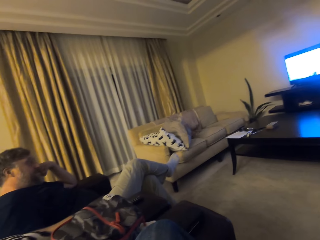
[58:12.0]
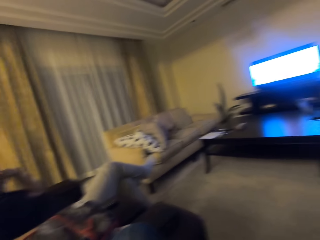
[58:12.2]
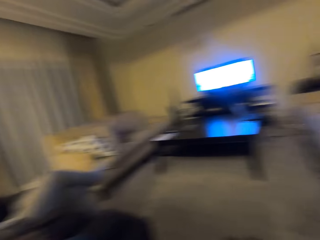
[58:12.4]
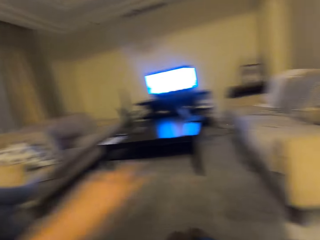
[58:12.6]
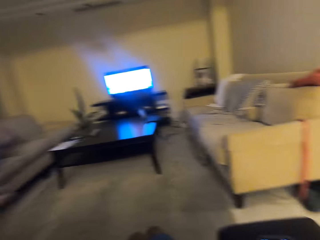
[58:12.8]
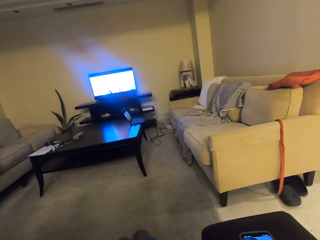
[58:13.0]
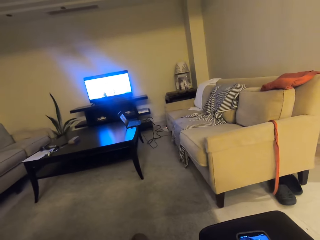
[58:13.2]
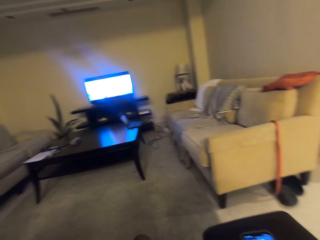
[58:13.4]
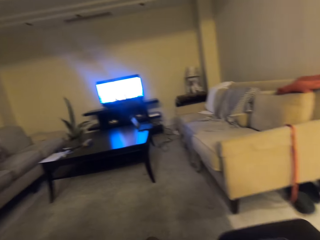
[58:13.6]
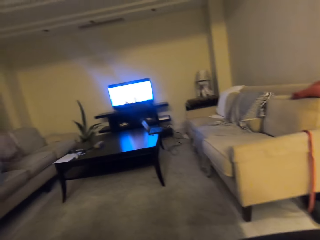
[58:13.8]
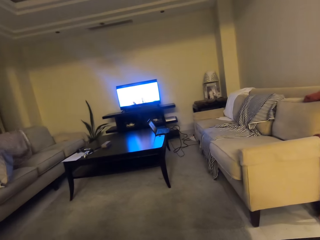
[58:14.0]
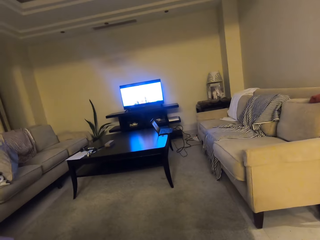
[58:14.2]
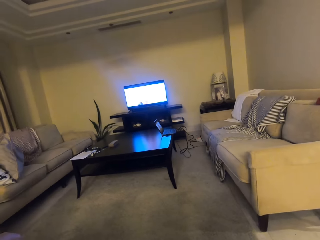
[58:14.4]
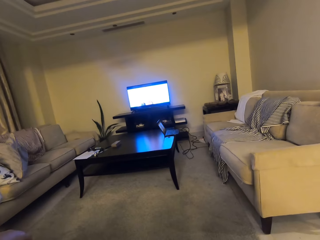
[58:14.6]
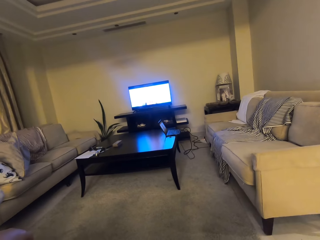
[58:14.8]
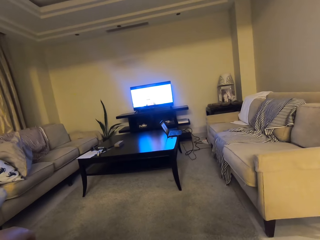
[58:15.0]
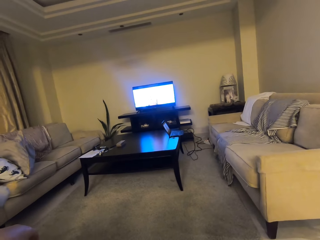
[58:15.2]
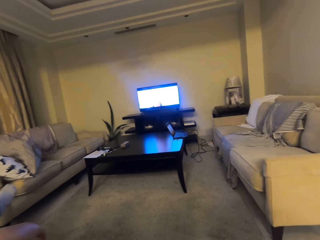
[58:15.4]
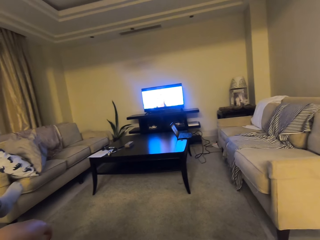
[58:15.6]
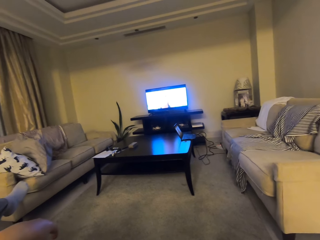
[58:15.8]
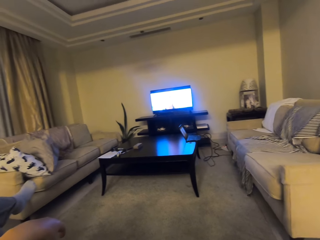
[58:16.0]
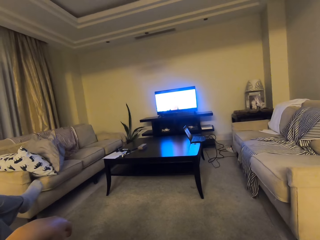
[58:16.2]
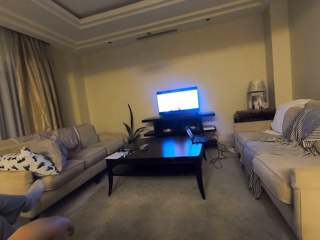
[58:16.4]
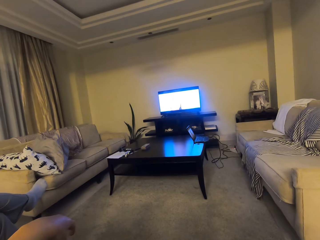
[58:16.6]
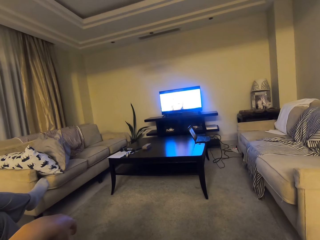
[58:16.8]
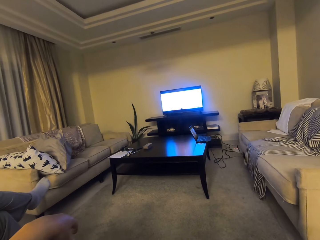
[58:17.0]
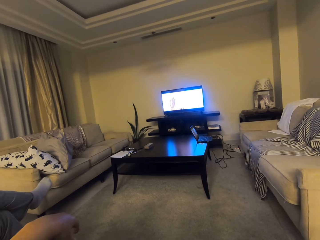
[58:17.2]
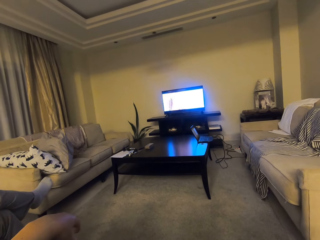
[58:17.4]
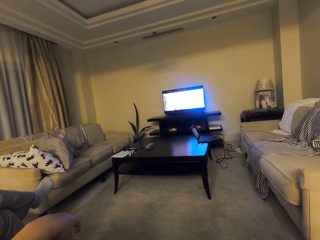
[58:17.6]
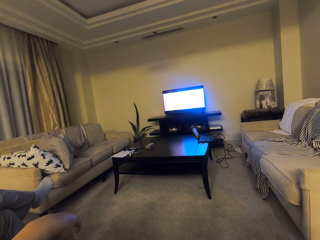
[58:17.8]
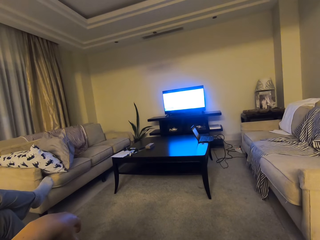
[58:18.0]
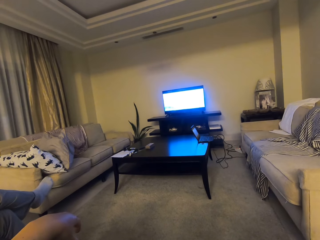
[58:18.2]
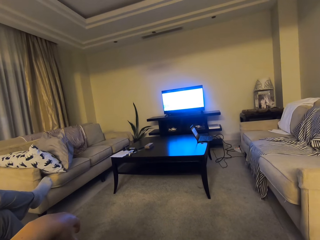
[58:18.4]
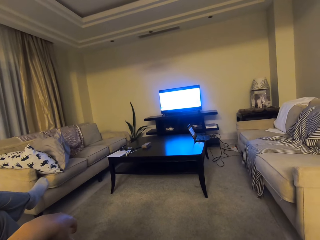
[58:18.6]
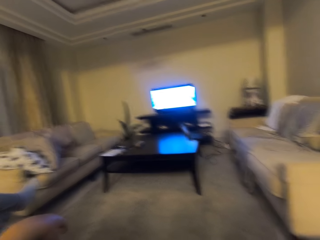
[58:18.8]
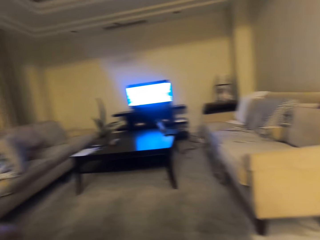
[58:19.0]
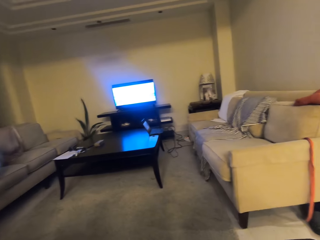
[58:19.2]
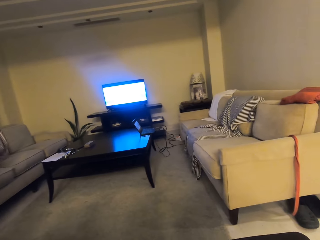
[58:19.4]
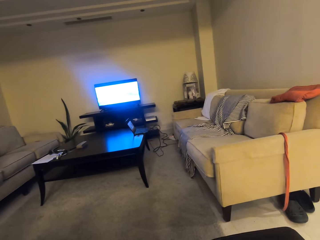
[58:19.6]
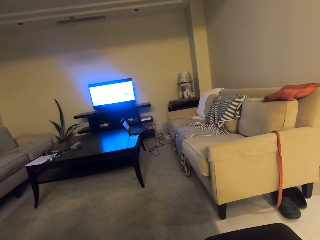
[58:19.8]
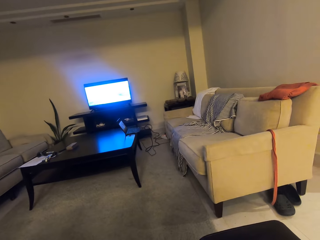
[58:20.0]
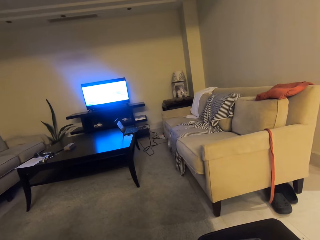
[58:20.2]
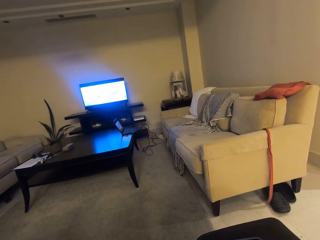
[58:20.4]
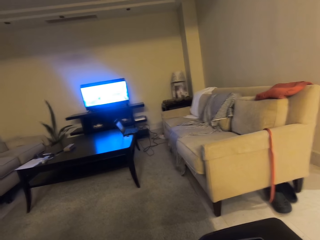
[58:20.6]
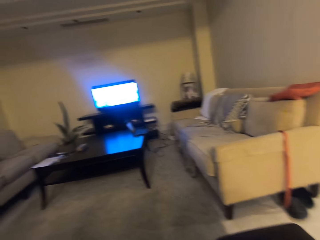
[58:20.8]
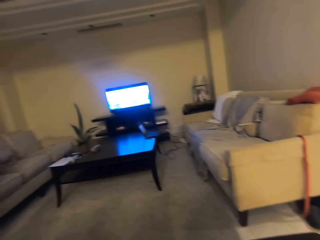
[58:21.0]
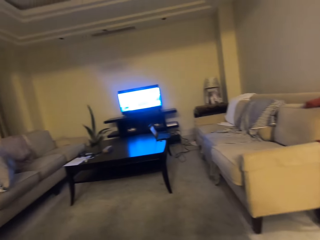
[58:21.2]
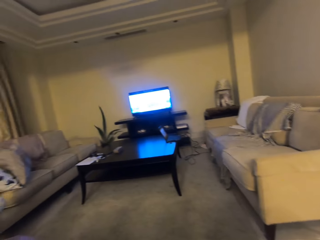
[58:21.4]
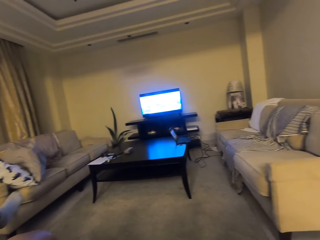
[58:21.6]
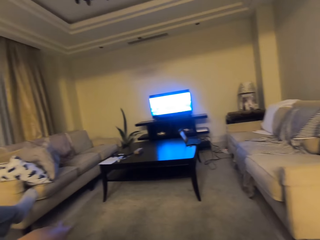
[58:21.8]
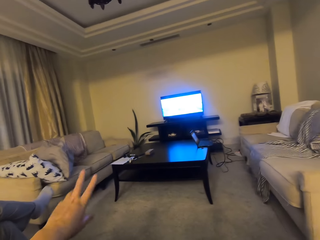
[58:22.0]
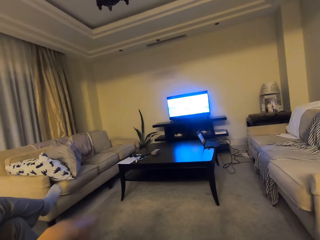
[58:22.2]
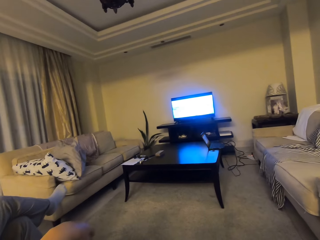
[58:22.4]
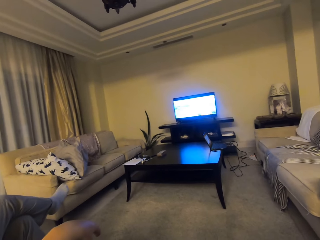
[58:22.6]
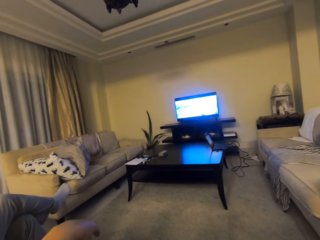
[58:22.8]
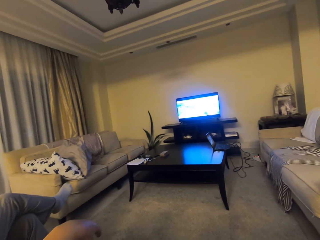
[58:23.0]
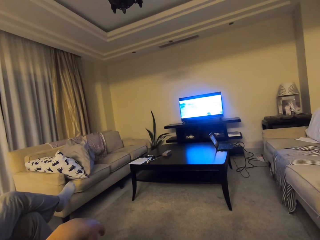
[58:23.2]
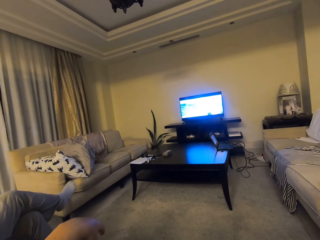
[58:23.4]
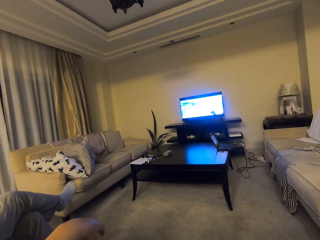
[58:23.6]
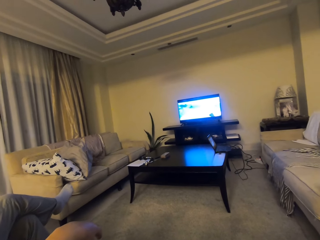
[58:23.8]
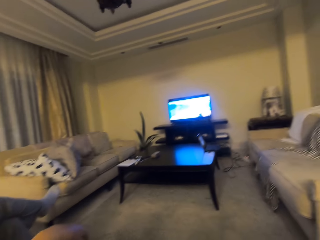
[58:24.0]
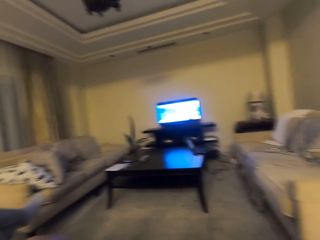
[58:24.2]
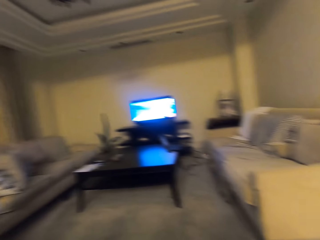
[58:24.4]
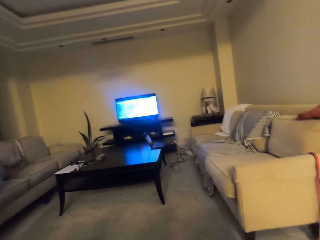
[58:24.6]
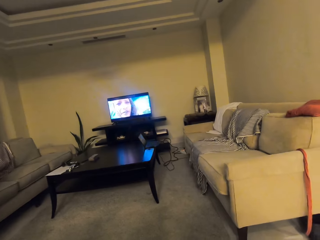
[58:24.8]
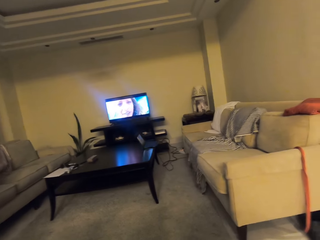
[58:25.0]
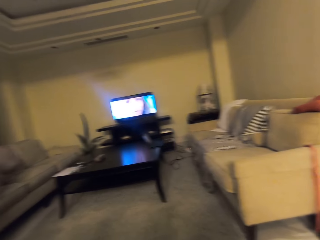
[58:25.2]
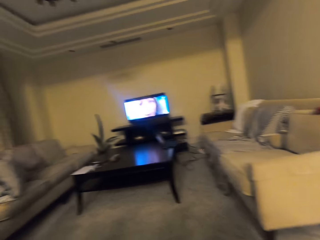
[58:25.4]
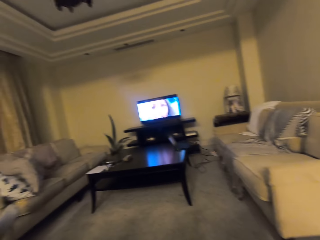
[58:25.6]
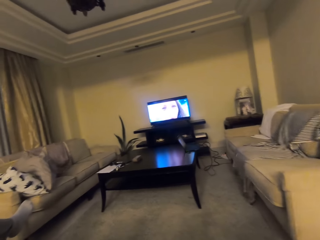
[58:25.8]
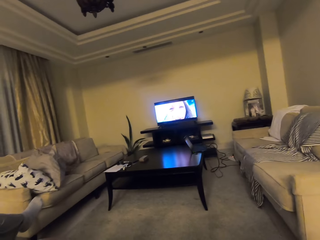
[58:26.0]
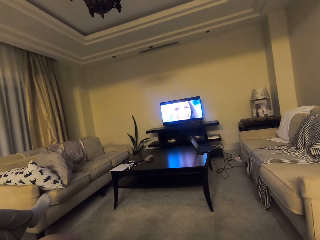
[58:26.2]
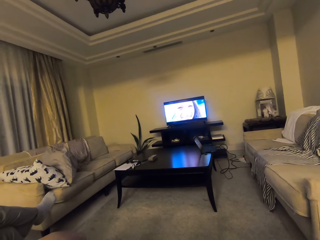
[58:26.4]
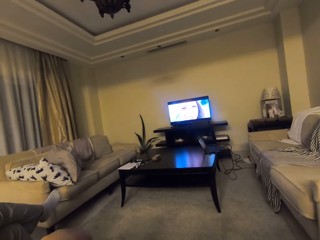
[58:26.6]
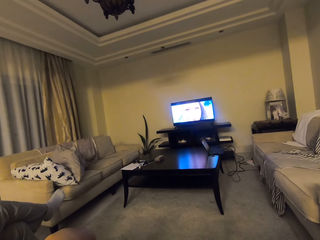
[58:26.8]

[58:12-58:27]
The camera wearer watches the television. They converse with a person. They watch the television. They raise the hand.

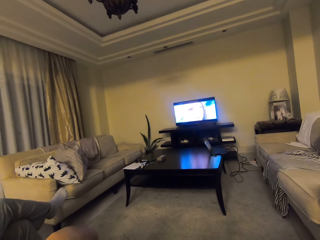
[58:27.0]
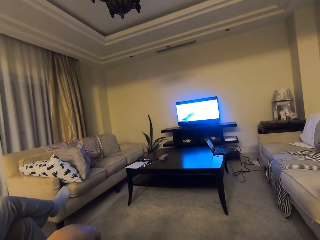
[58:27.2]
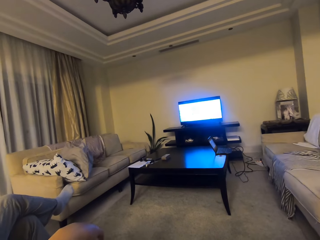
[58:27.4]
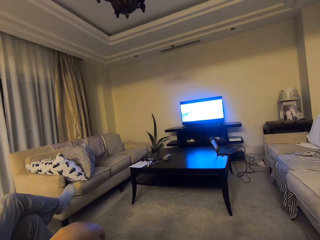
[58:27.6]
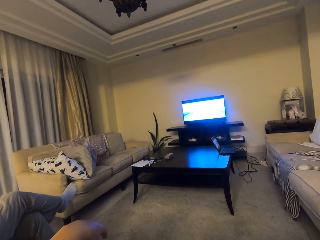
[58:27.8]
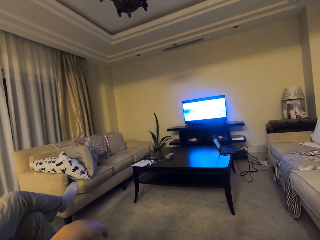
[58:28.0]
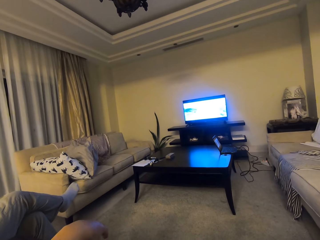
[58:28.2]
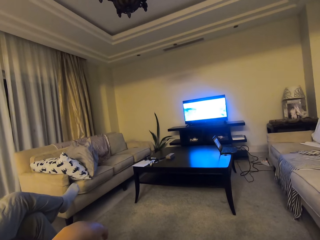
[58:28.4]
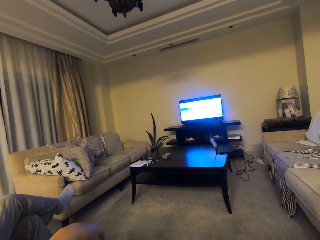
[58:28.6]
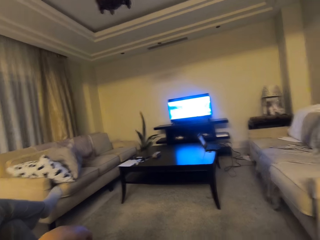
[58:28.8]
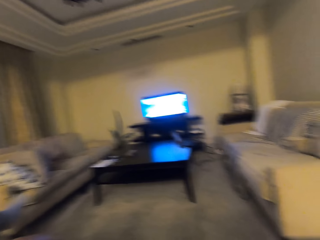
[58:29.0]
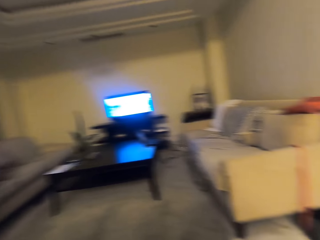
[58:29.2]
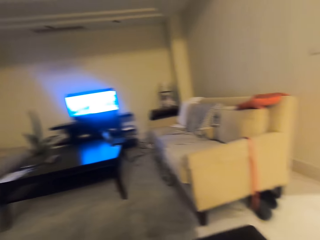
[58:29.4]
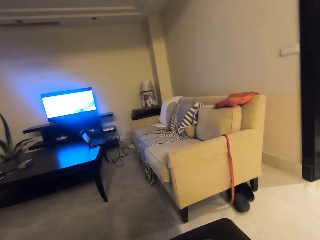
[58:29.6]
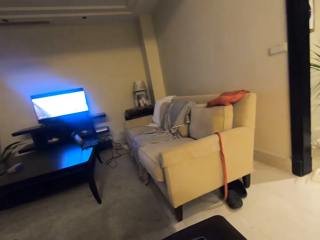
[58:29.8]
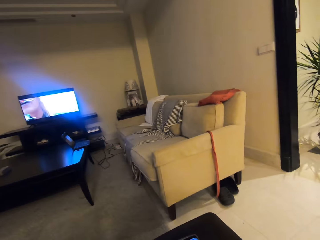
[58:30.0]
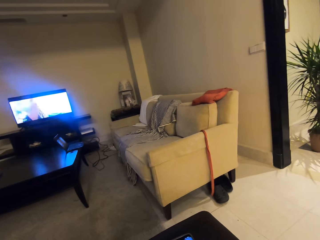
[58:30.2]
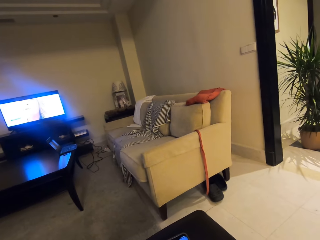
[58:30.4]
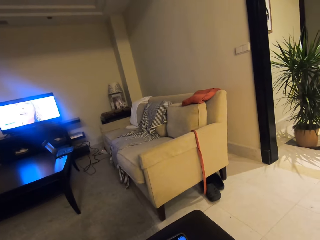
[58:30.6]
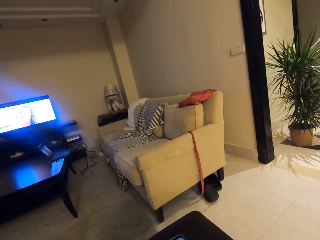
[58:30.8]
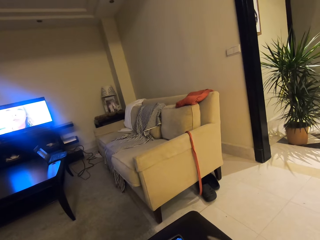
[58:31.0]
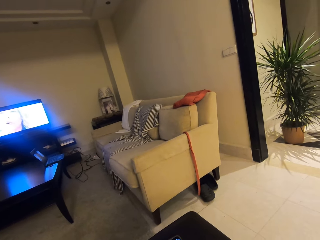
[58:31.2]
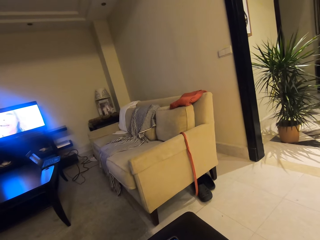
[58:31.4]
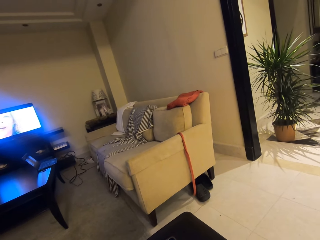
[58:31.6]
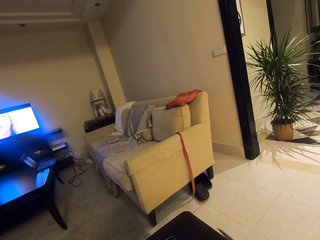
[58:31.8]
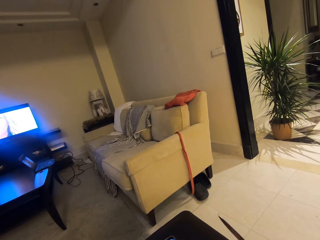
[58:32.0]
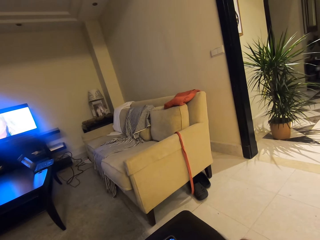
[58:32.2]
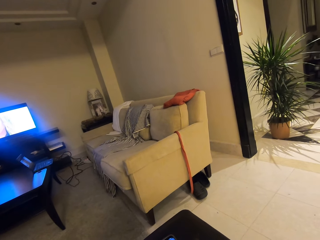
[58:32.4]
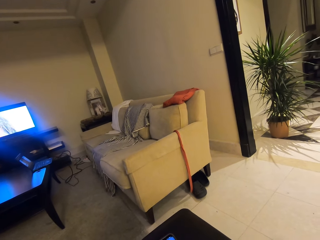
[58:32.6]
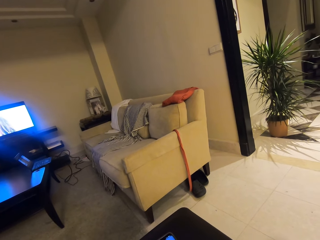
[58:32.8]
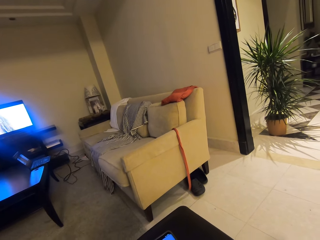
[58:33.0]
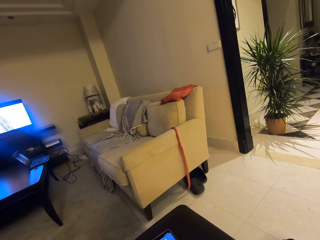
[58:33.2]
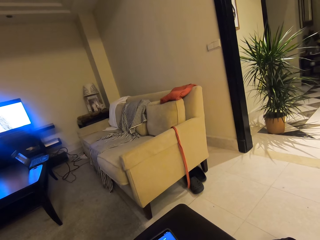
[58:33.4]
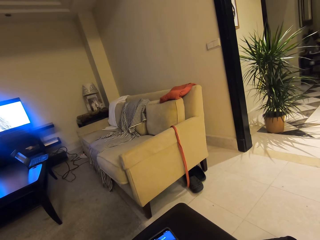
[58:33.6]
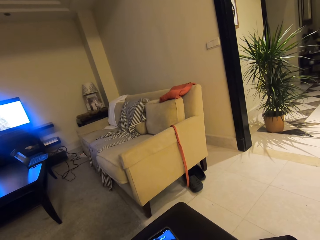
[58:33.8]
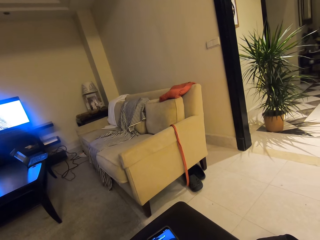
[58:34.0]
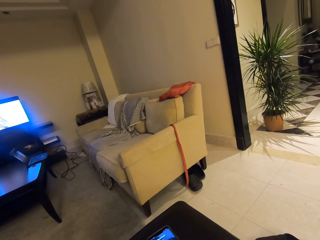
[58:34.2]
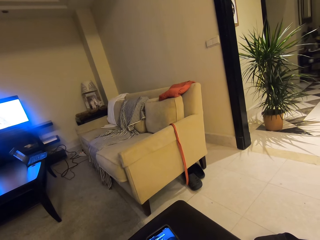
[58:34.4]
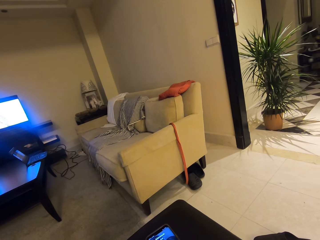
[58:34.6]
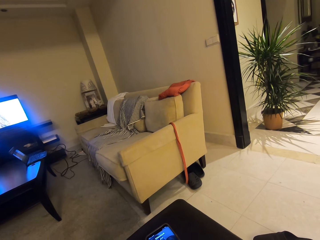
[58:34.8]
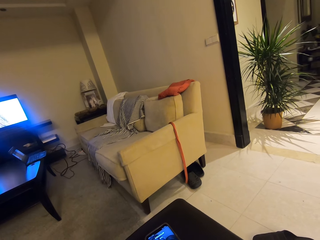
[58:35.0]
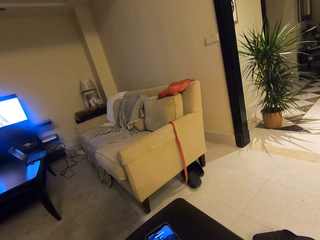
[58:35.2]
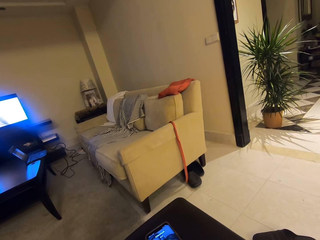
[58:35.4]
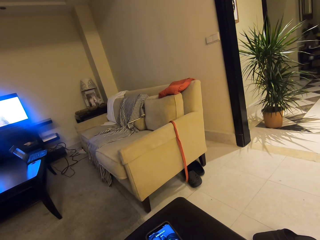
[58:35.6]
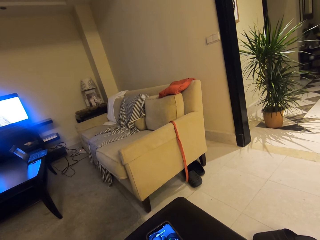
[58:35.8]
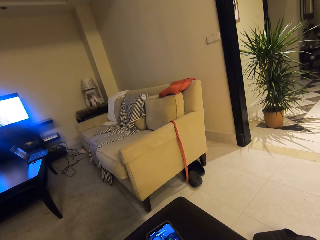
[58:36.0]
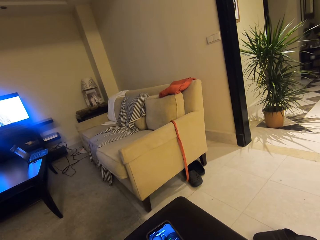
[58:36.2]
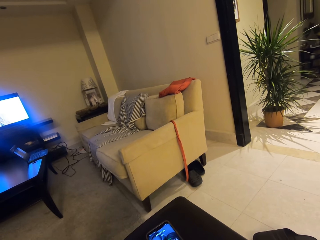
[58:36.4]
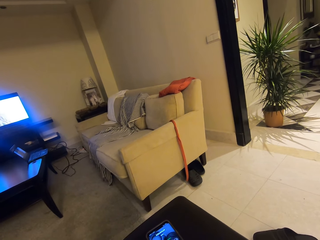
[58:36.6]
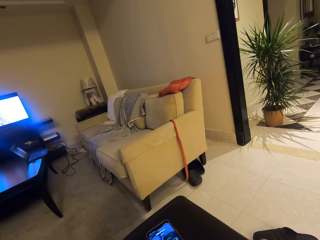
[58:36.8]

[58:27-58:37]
The camera wearer looks around. They hold a knife. They look at a mobile phone. They use the phone.
